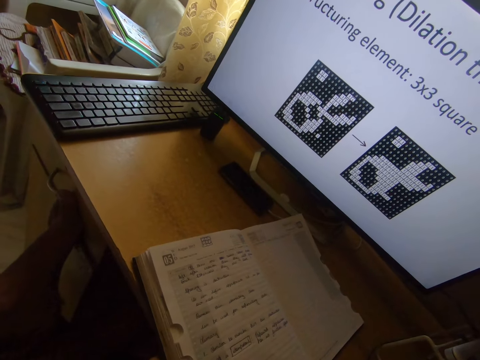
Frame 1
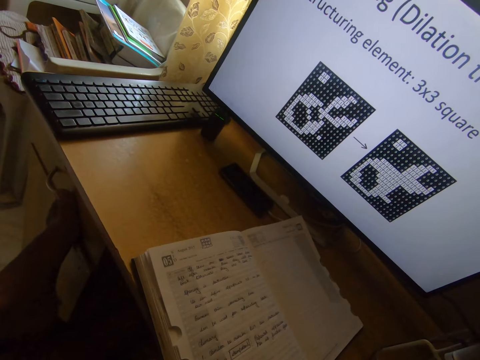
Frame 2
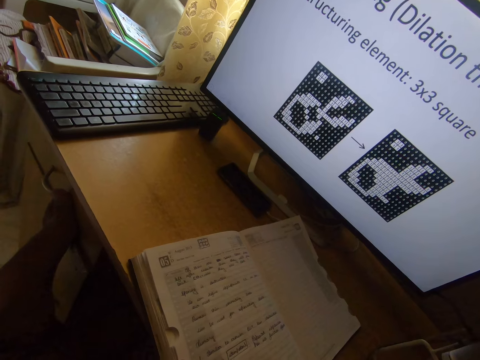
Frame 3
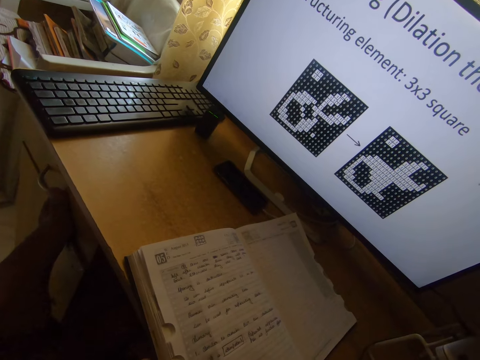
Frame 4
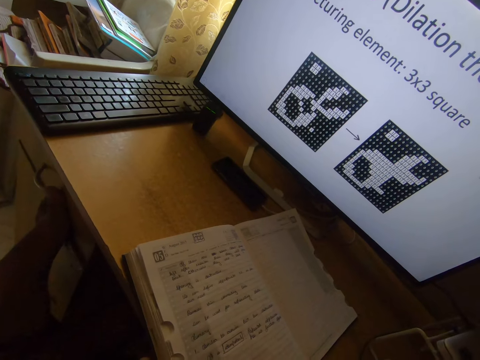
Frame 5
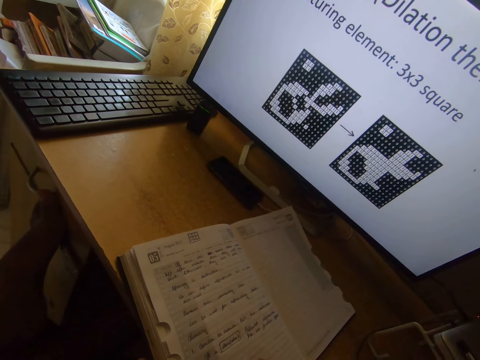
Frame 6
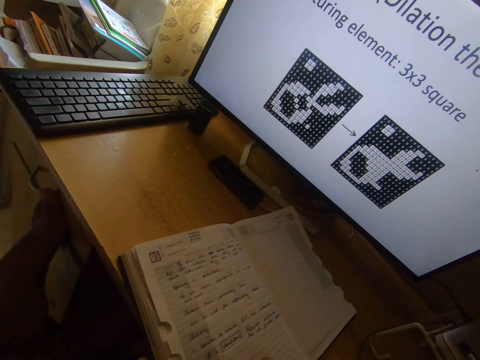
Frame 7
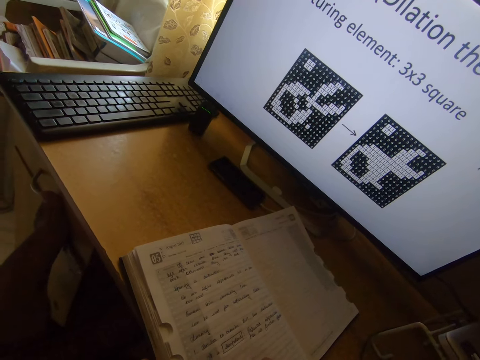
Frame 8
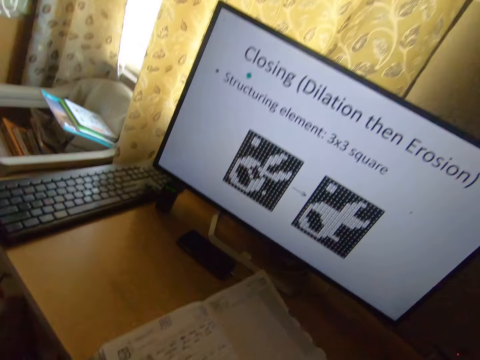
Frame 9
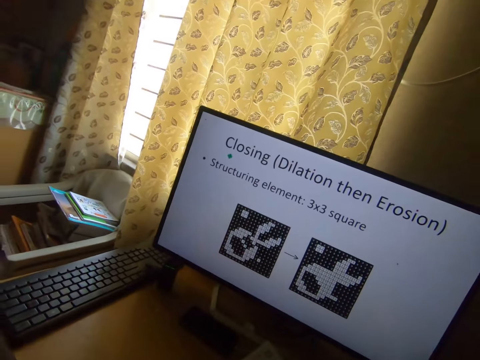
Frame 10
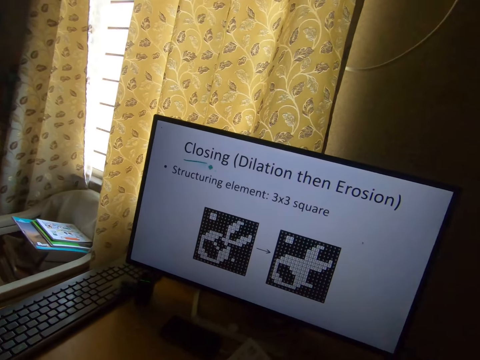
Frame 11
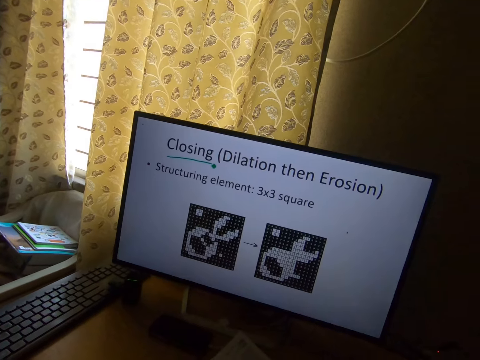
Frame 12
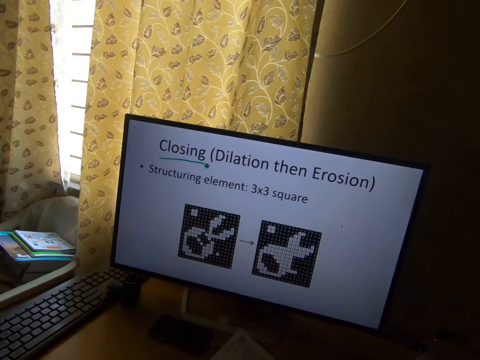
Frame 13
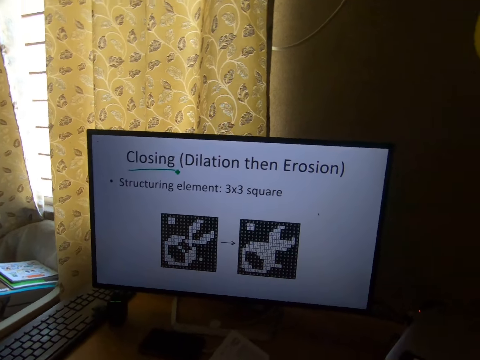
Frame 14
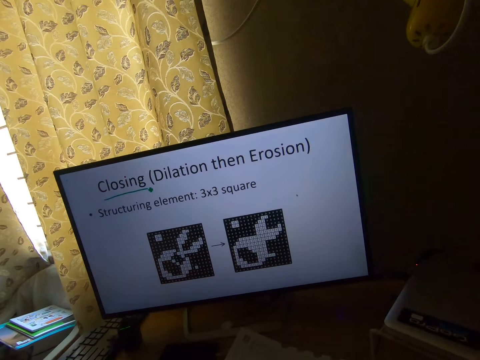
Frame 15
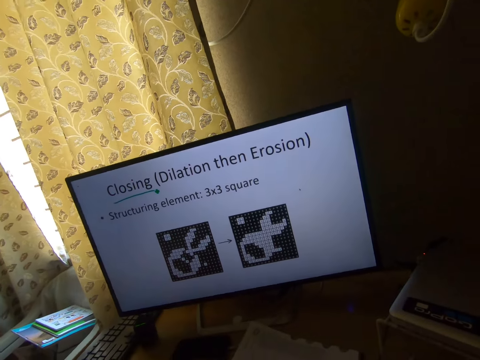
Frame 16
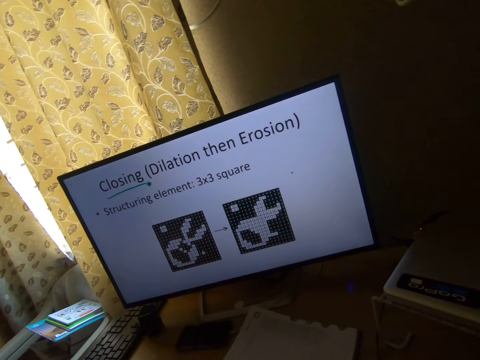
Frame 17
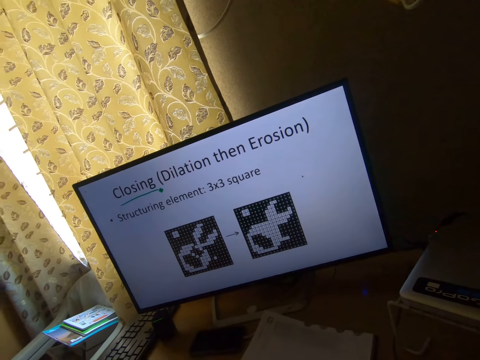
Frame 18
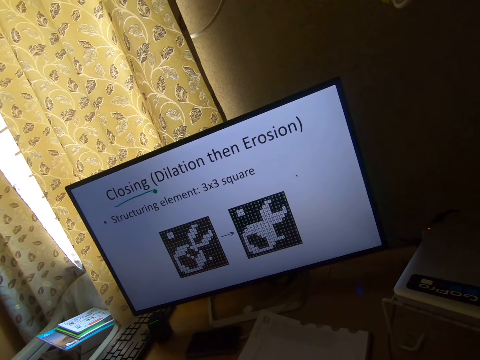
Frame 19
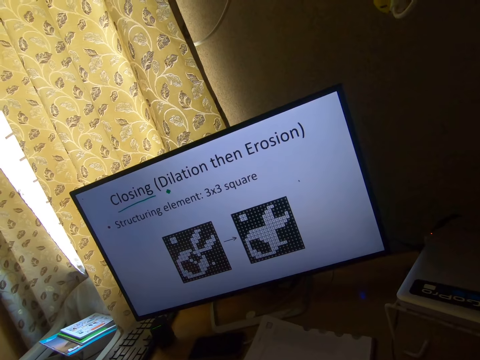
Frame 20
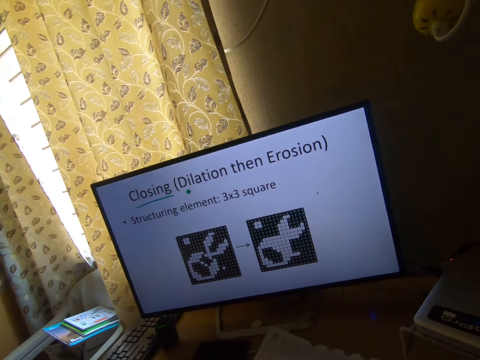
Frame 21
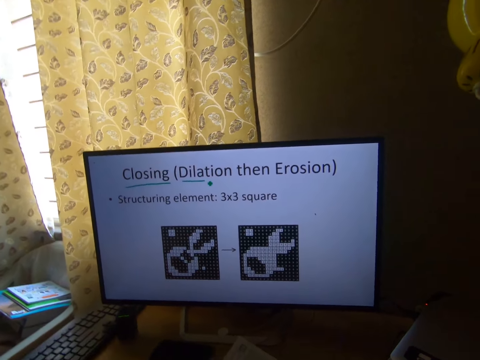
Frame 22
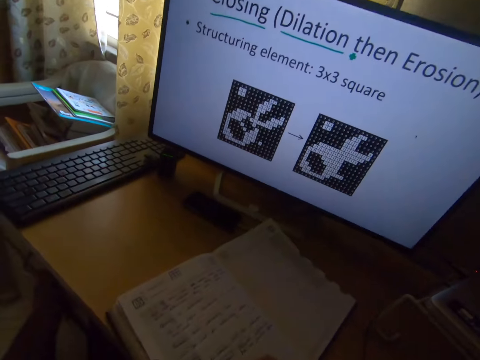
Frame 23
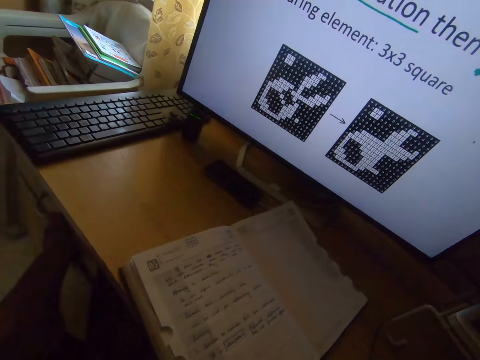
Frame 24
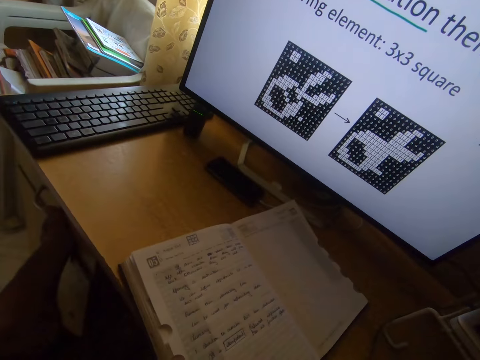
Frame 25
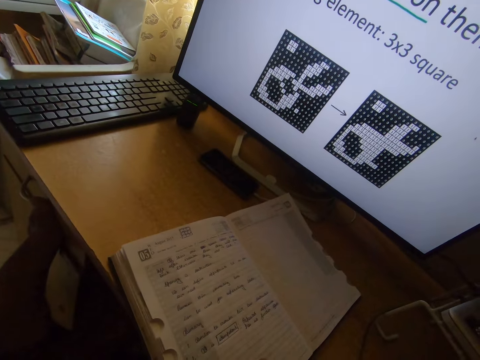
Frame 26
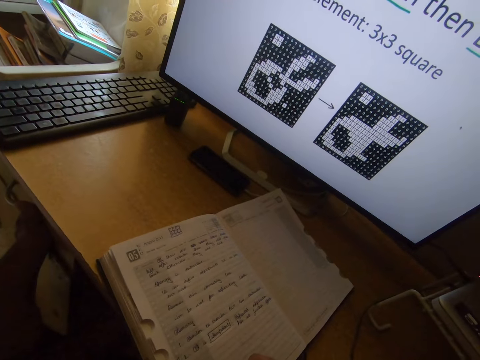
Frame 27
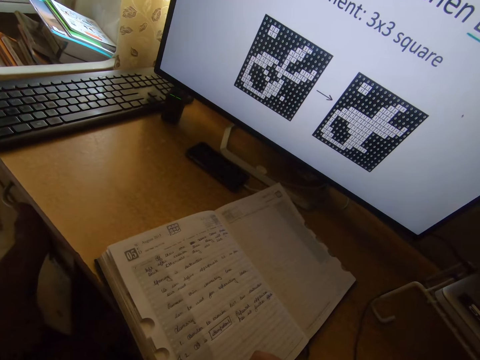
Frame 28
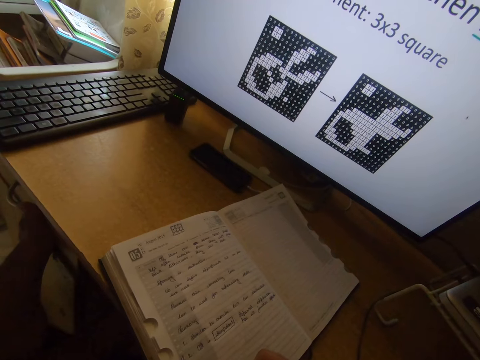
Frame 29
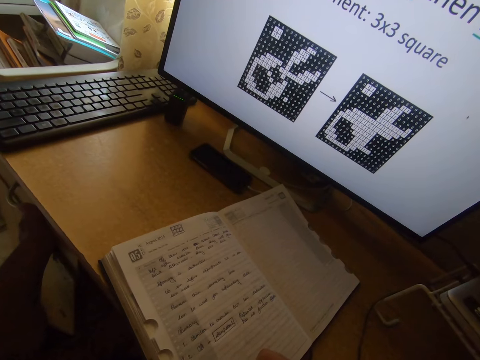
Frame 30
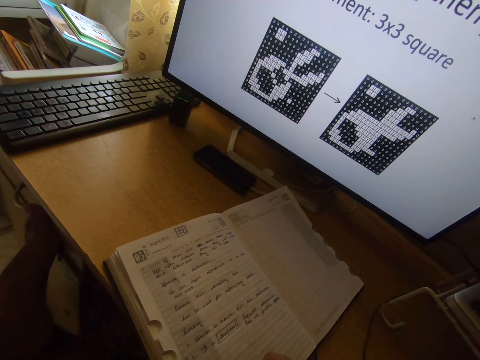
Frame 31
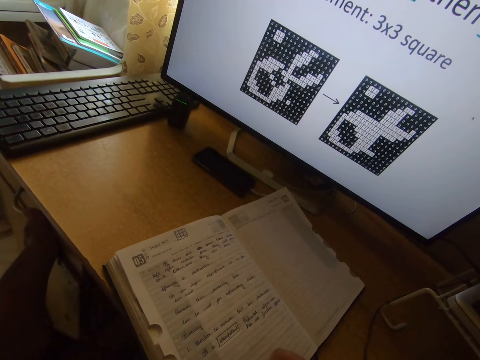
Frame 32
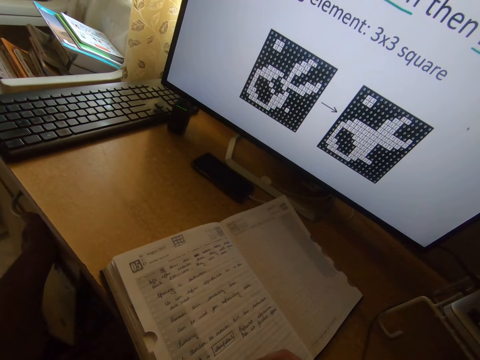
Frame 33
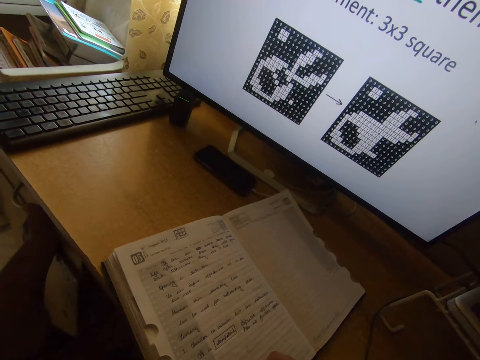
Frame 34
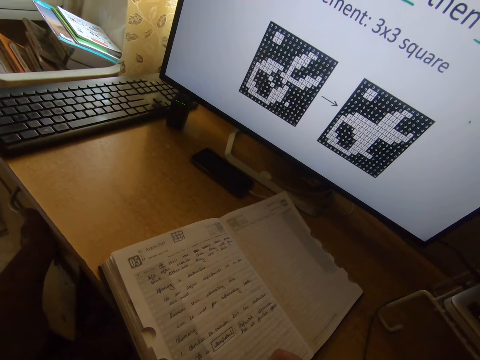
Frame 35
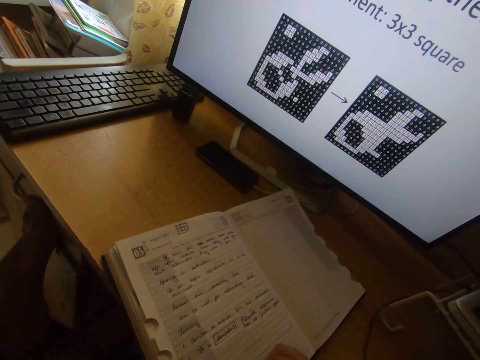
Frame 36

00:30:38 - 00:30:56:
The camera wearer operates the desktop. They write in the book on the table.

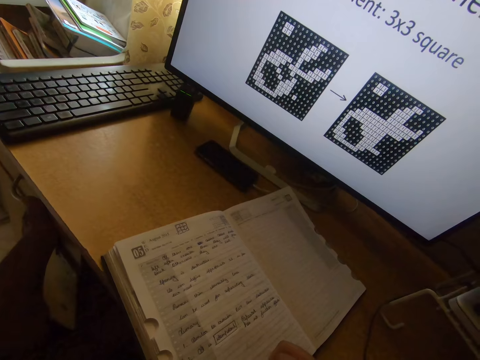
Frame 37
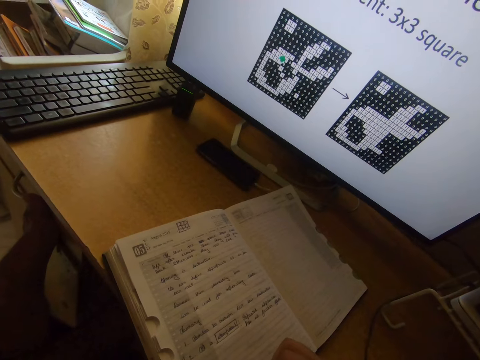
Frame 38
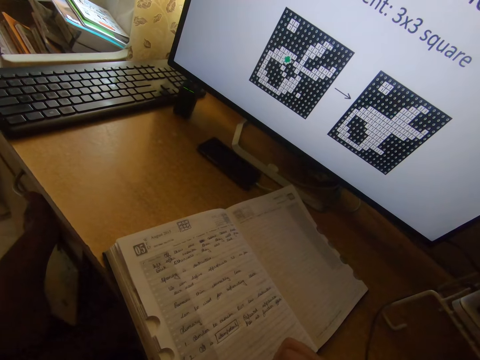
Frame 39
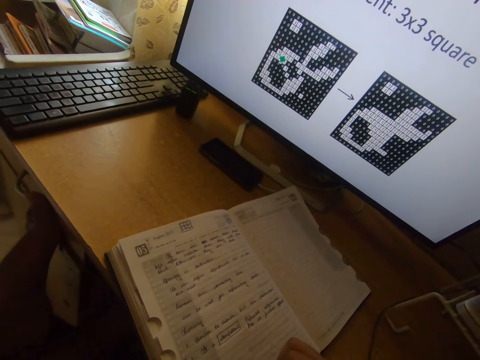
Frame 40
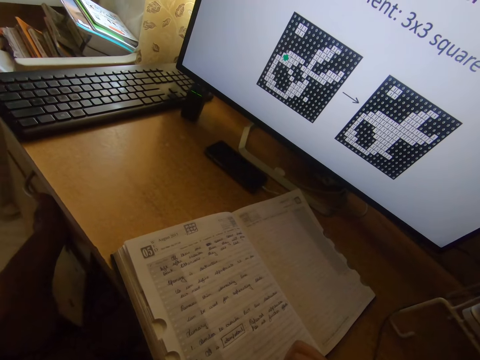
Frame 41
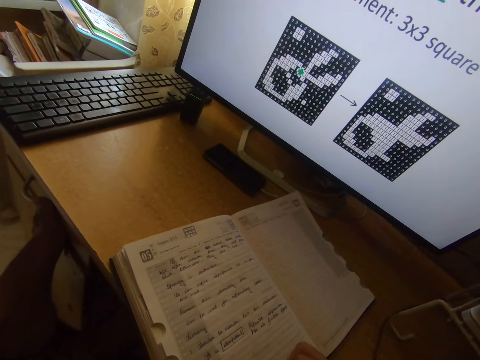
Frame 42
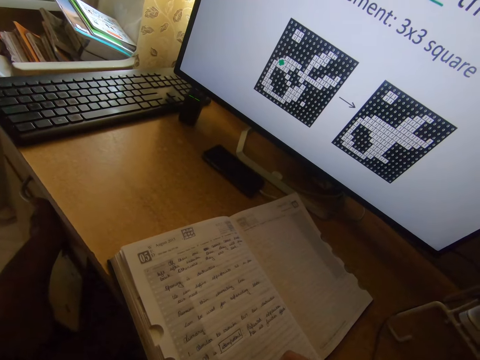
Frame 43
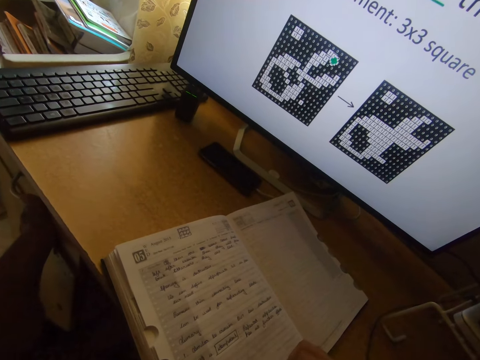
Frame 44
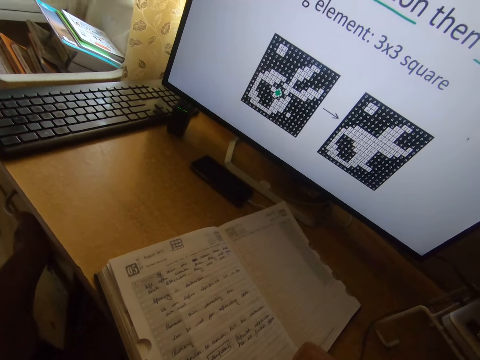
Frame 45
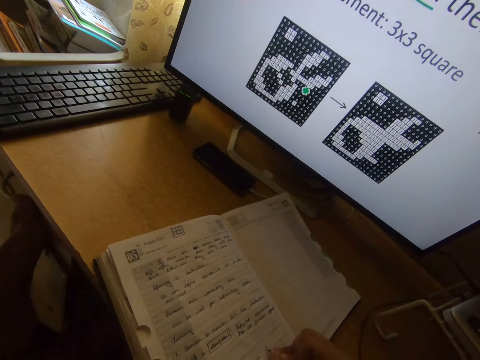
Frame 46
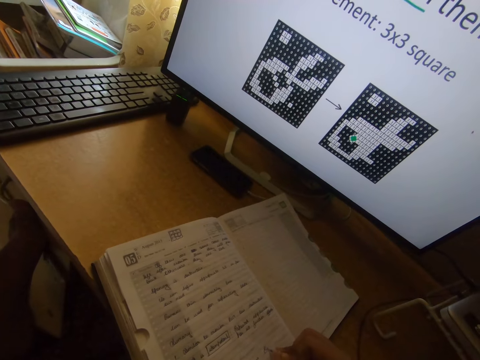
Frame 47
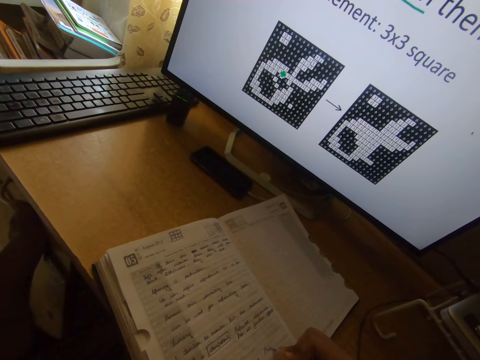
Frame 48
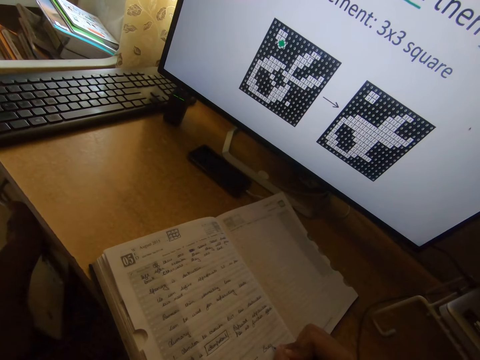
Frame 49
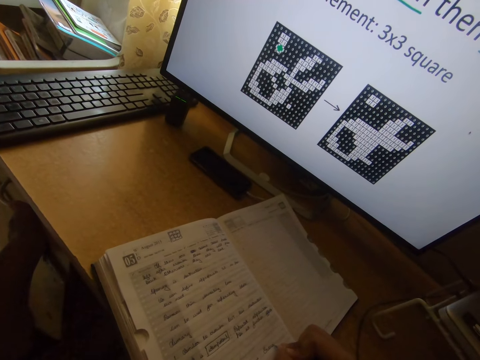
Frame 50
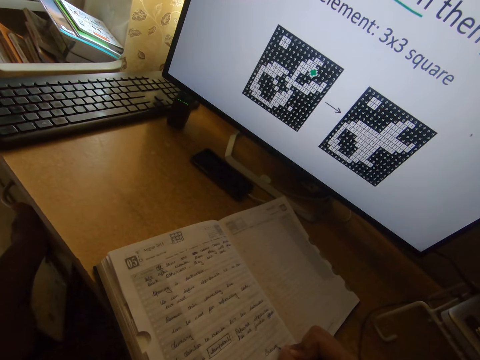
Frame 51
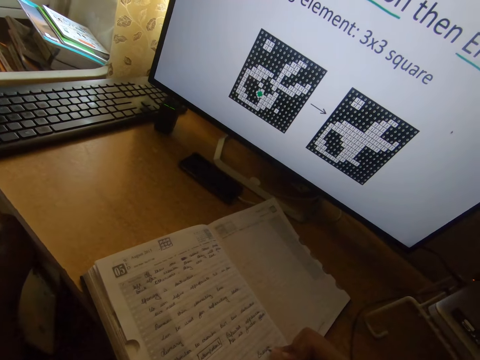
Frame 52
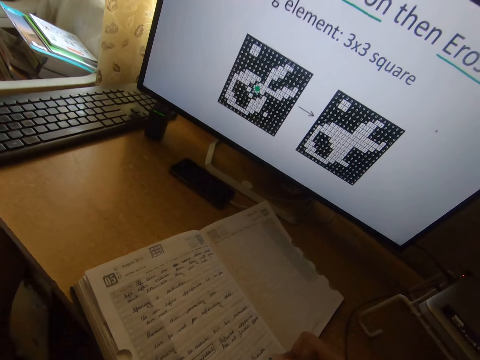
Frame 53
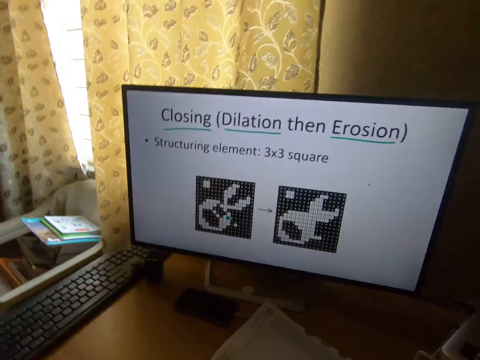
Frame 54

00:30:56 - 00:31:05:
The camera wearer operates the computer.
